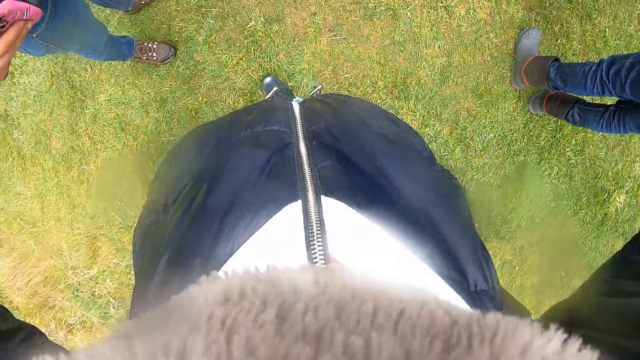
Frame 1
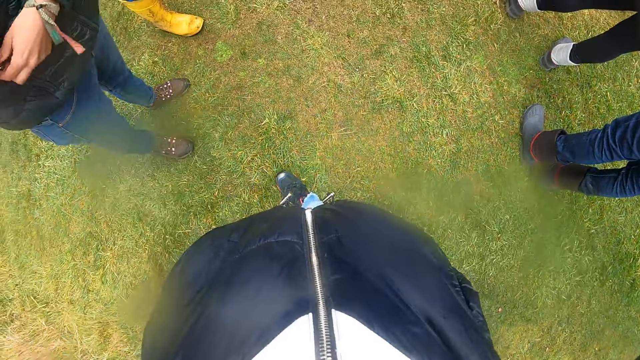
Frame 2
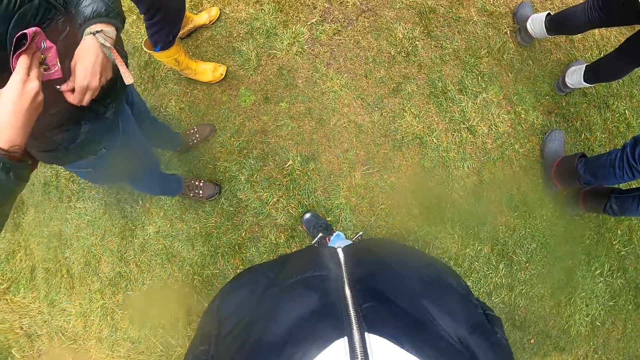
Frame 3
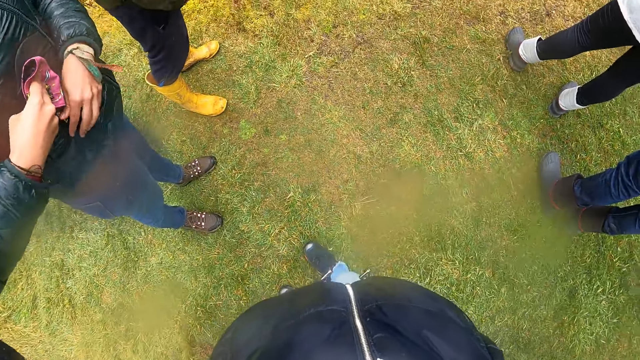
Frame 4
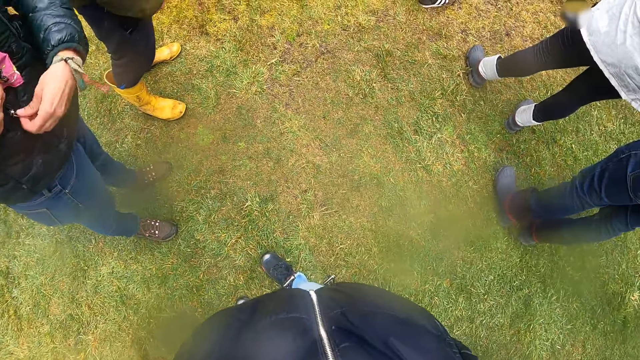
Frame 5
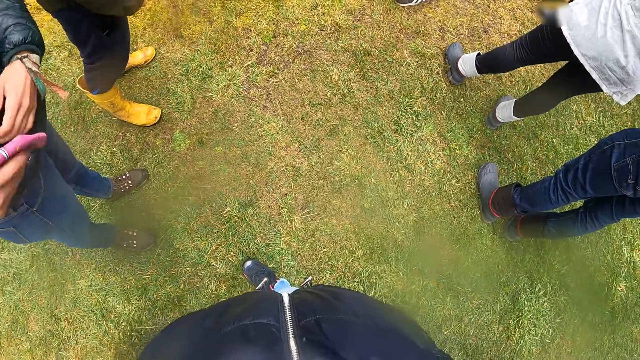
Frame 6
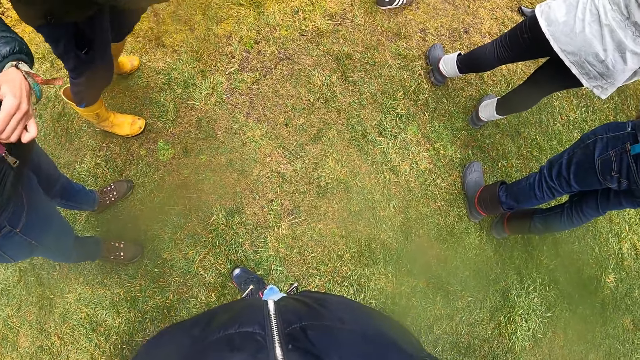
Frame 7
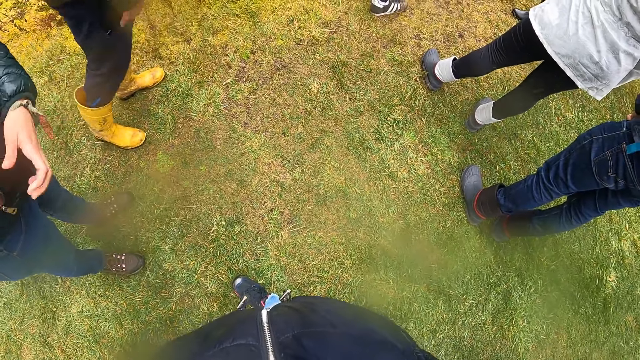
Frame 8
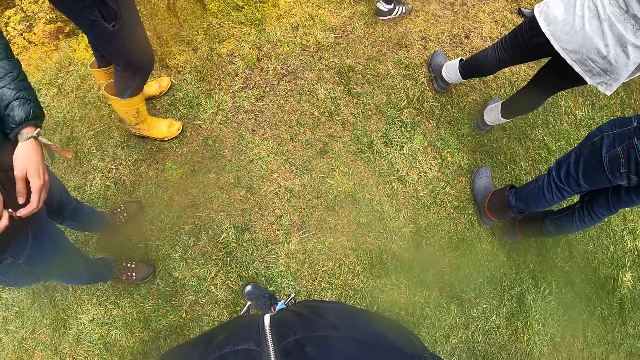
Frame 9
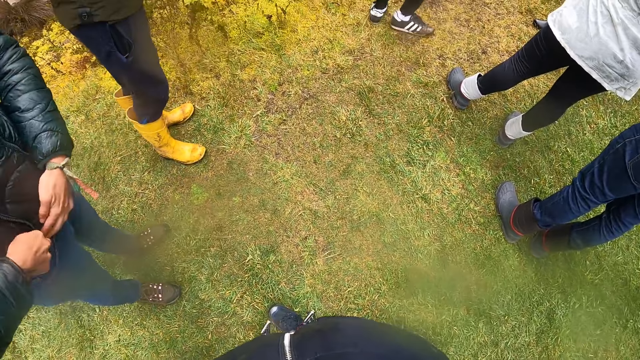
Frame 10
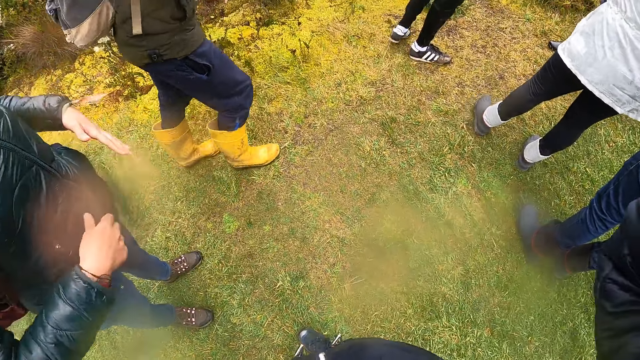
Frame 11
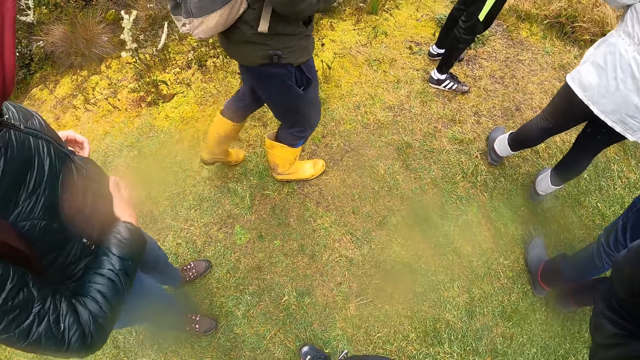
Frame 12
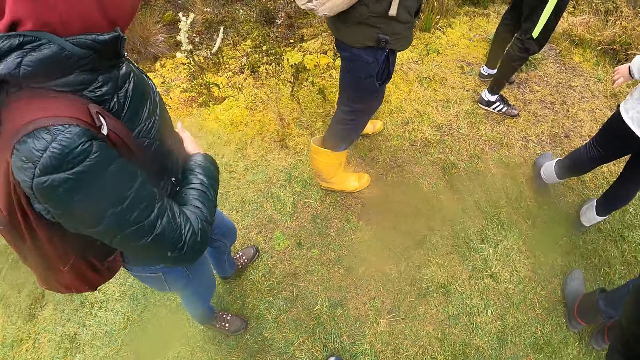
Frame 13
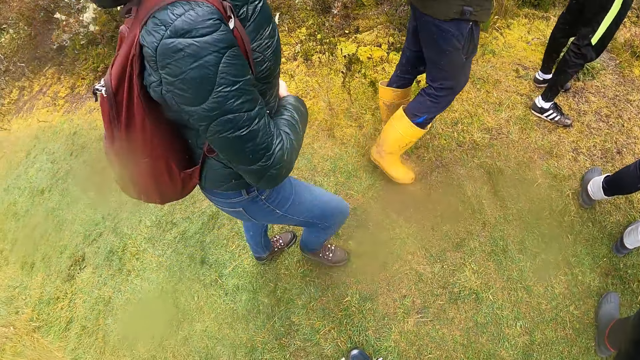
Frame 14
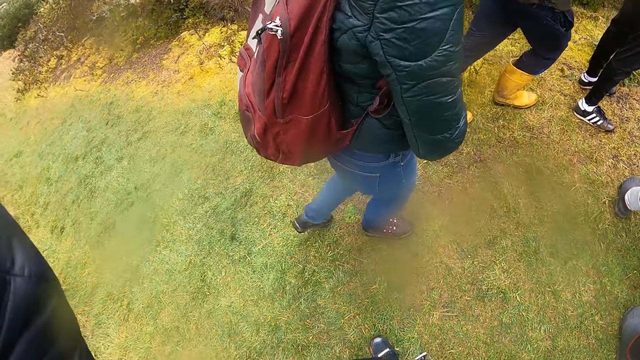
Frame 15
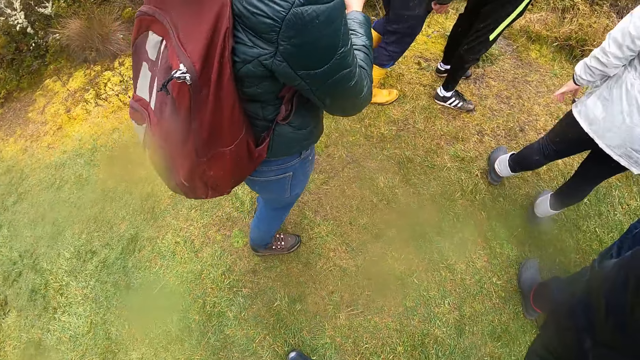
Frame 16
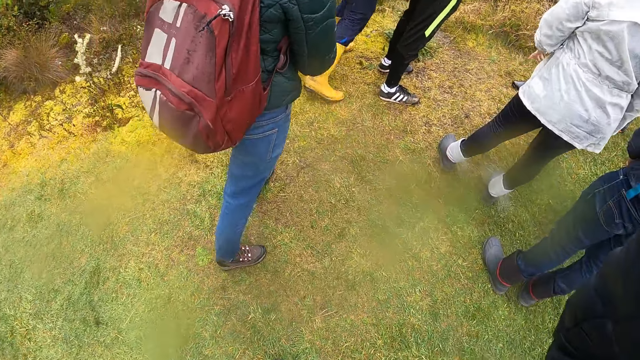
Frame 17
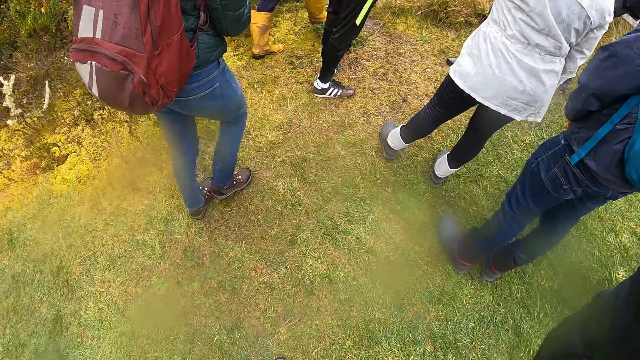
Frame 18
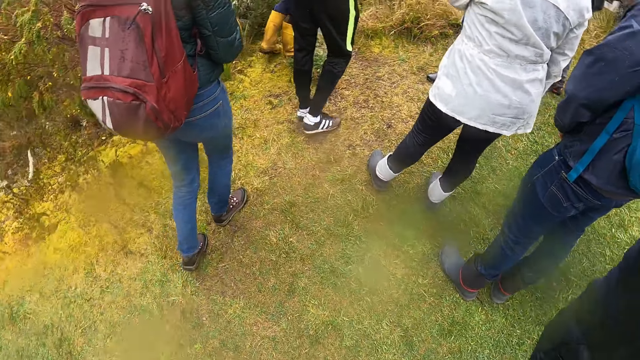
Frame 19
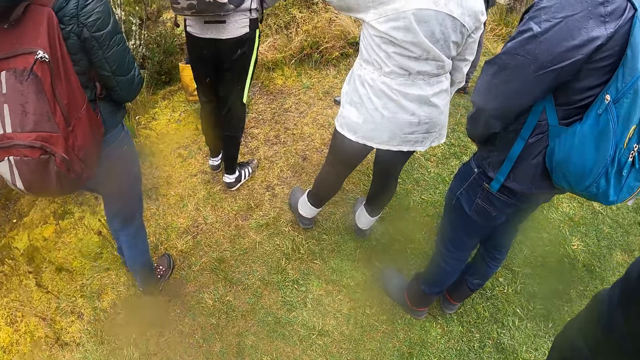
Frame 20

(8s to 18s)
The man opens a zip pocket on his jacket with his left hand. The man inserts a piece of cloth in his right hand inside the pocket. The man closes the zip of the pocket with his right hand.

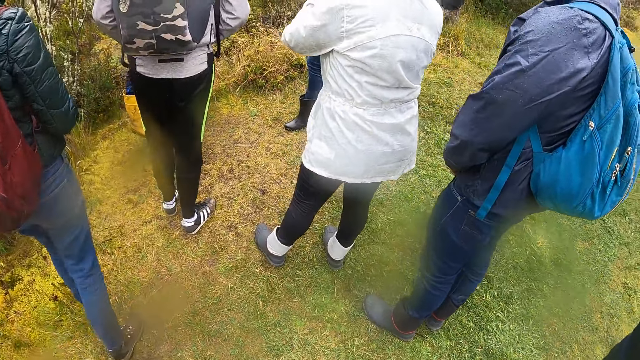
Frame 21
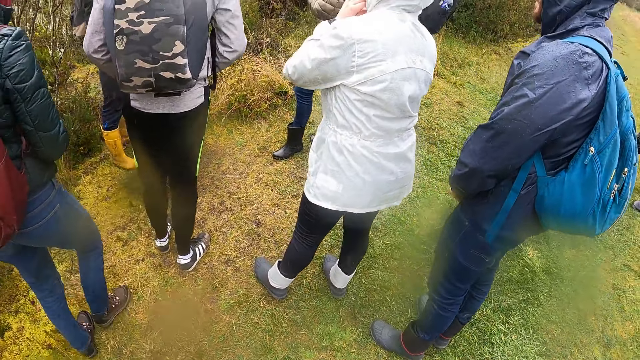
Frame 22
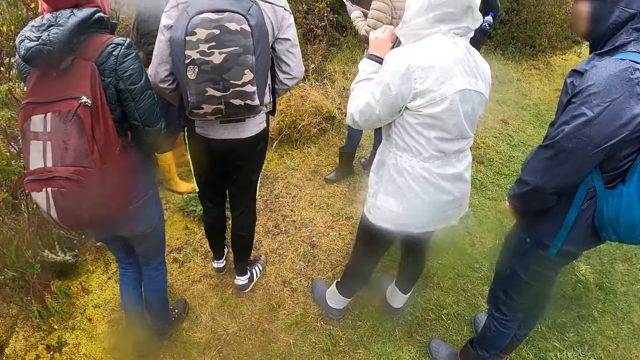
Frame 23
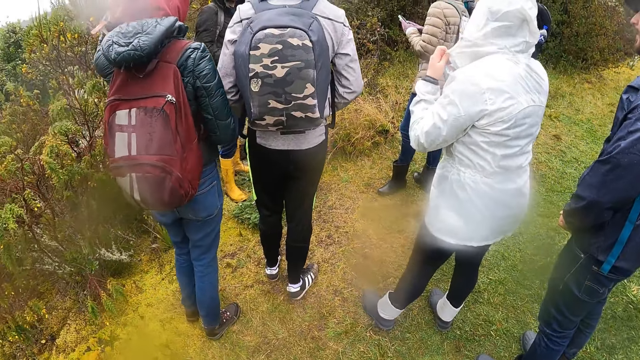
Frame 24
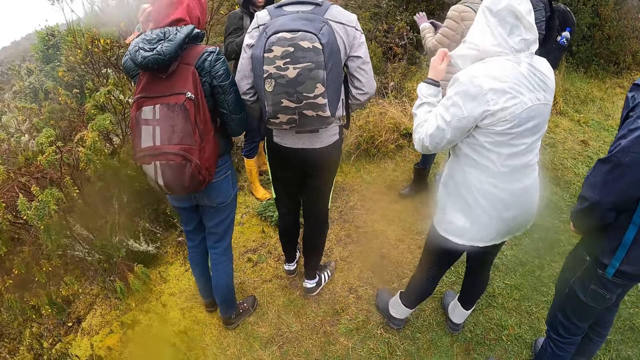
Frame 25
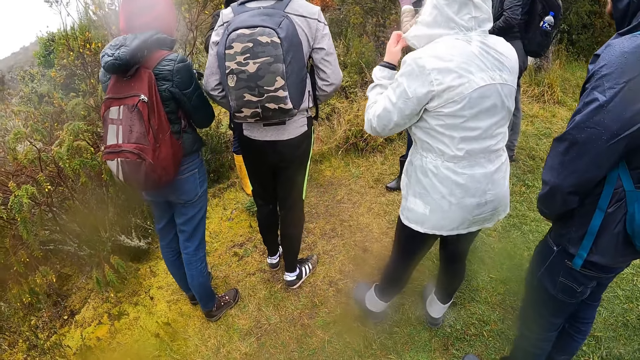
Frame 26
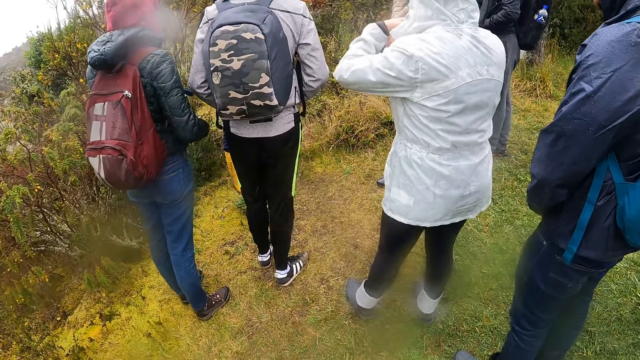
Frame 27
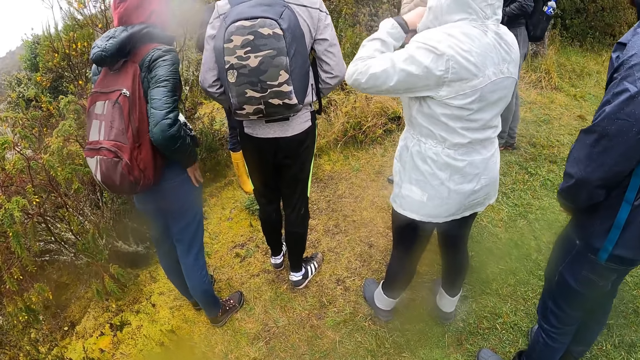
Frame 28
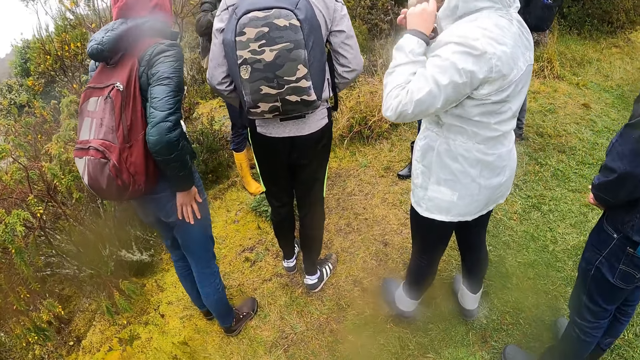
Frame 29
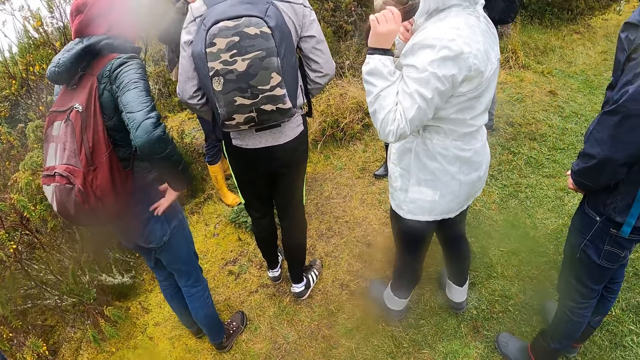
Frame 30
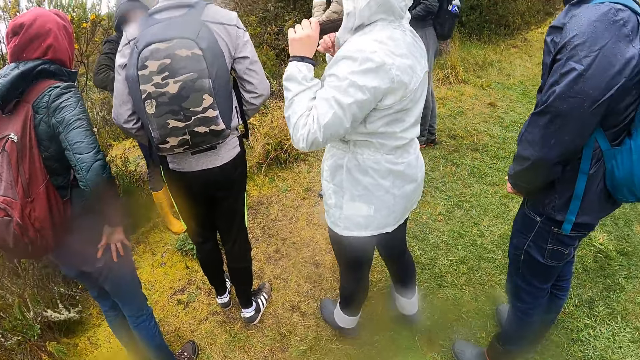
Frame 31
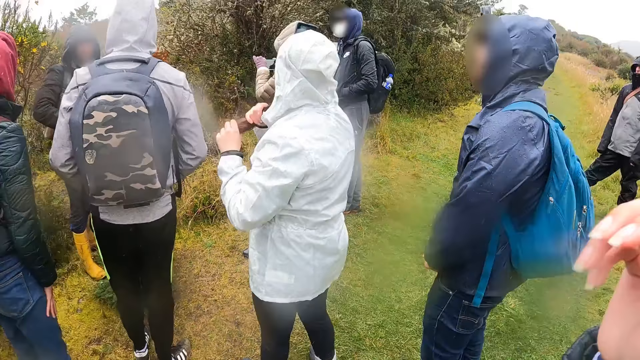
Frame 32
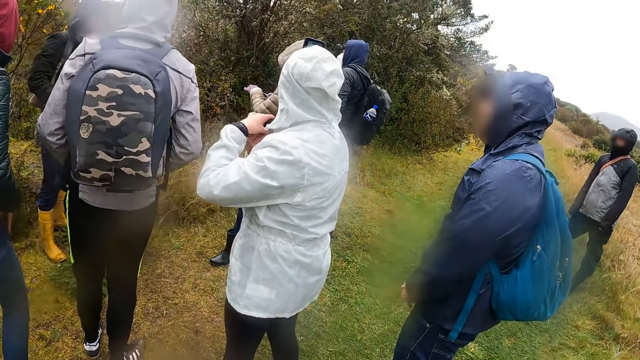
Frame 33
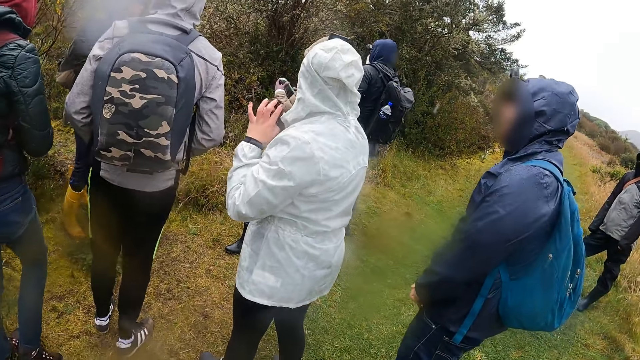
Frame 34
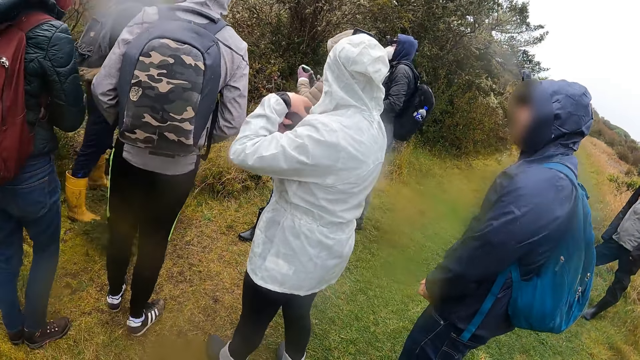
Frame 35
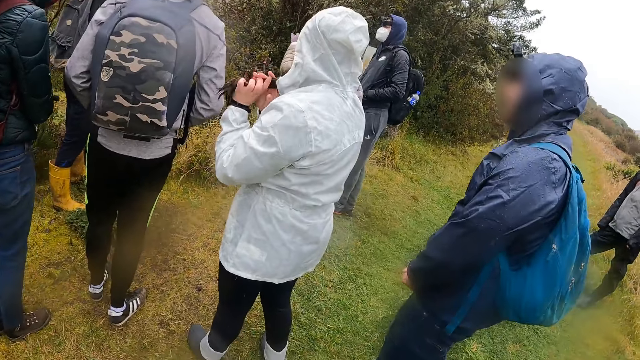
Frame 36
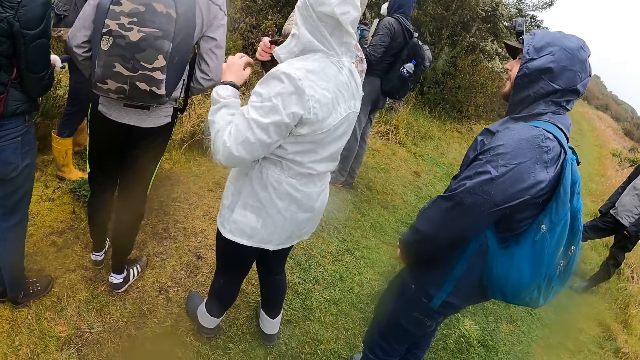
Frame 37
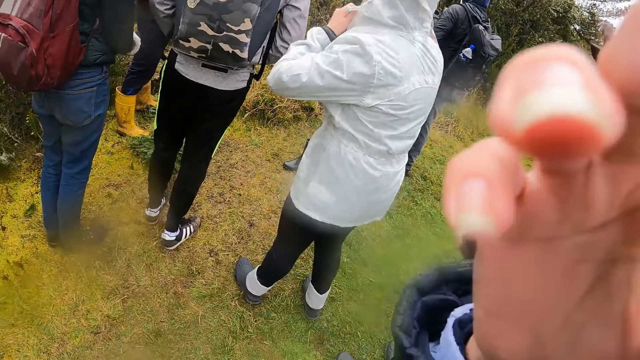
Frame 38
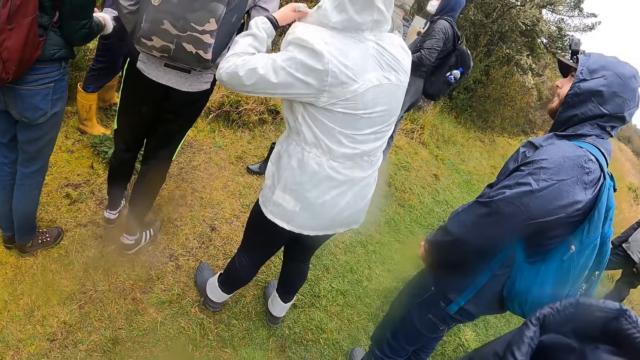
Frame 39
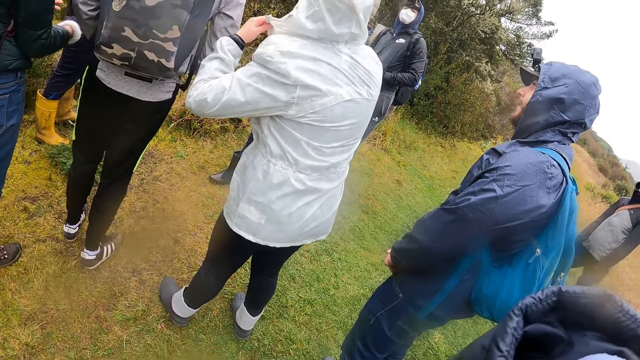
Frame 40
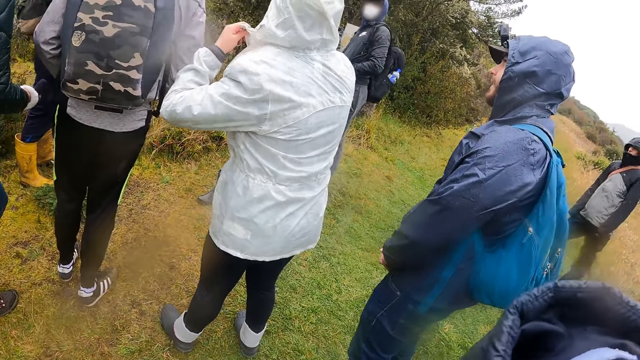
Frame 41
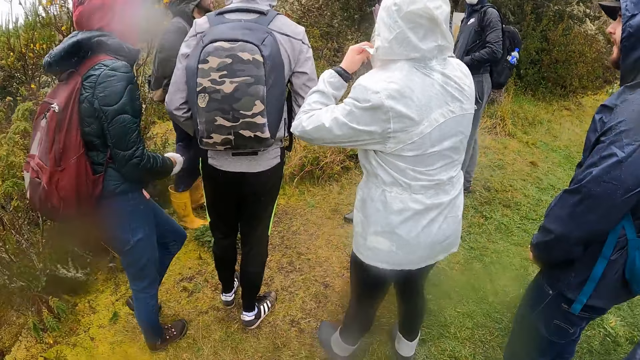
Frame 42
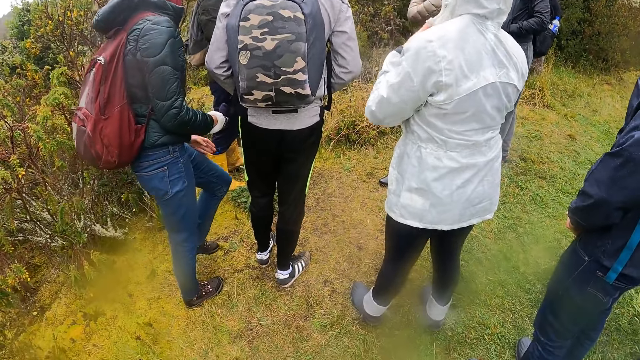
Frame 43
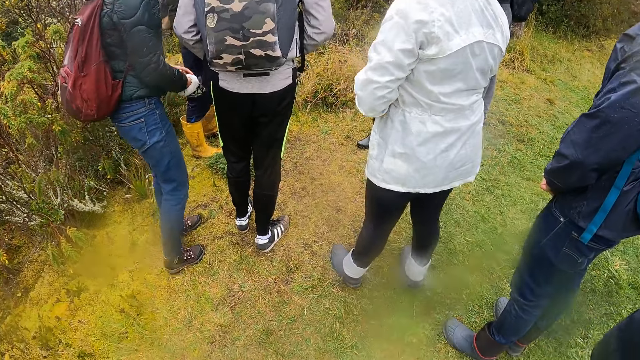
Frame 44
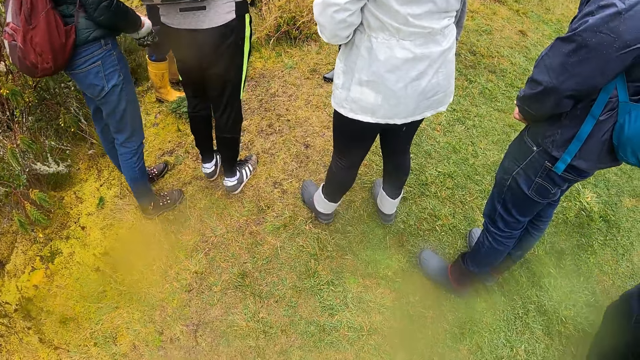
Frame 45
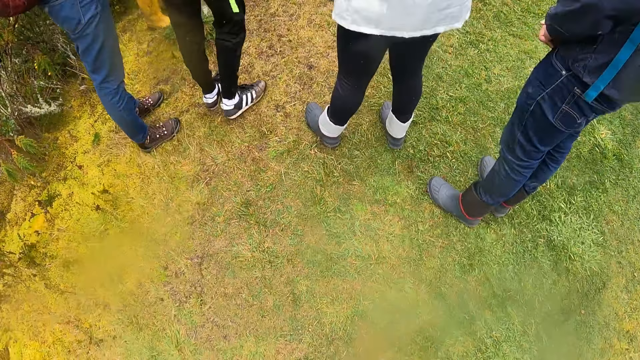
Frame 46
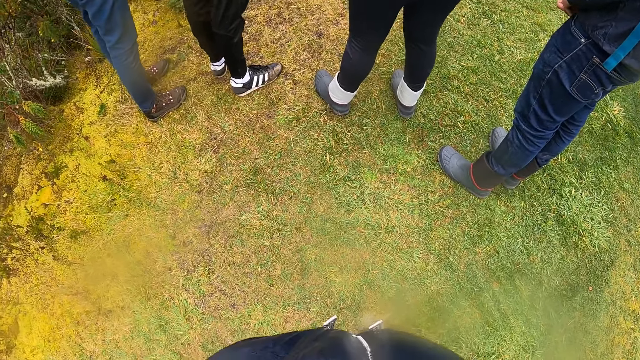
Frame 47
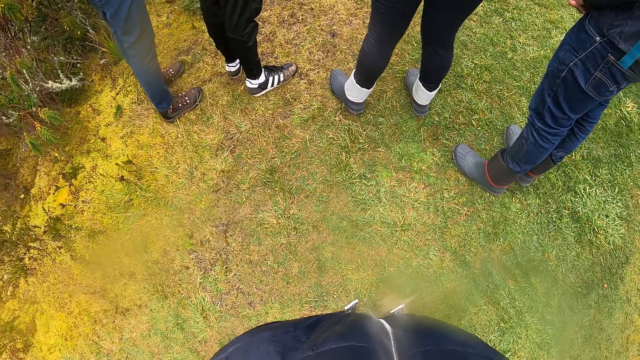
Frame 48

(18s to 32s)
A man interacts with the camera wearer and a group of people. The camera wearer lifts her right hand. She touches her head with her hands.
